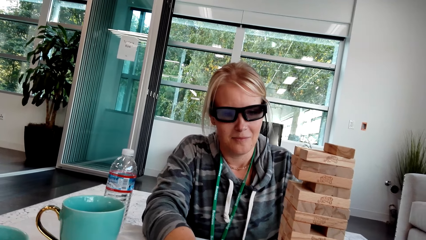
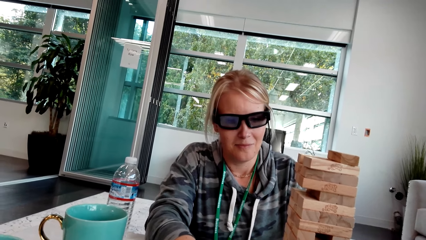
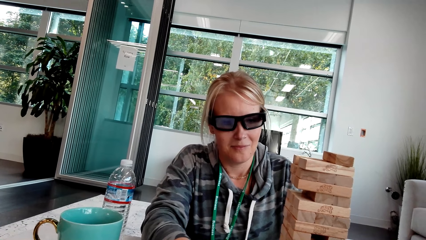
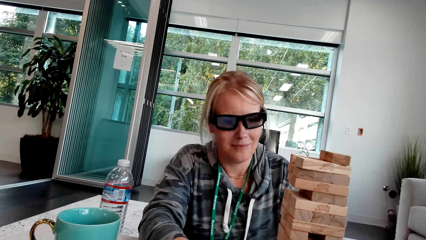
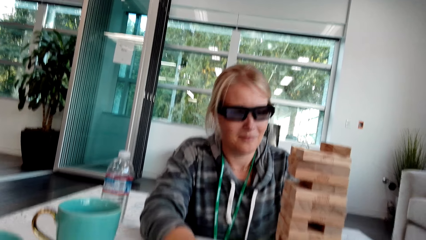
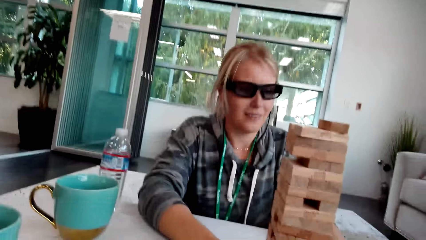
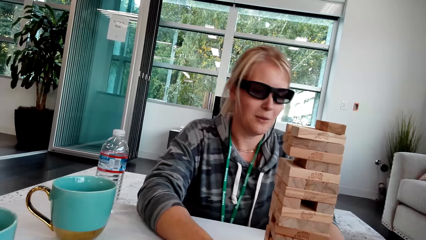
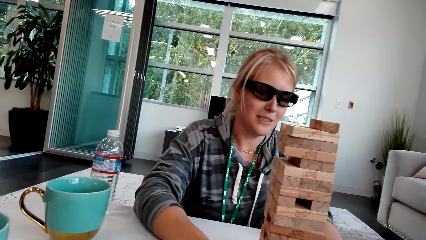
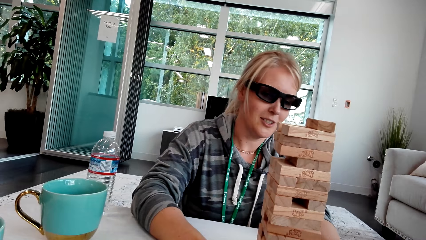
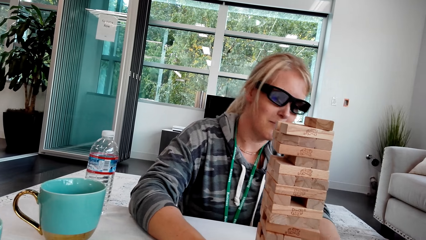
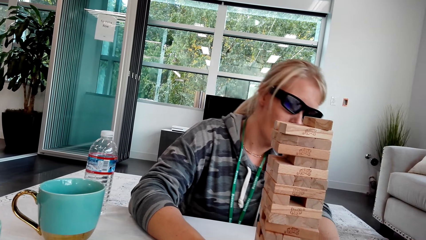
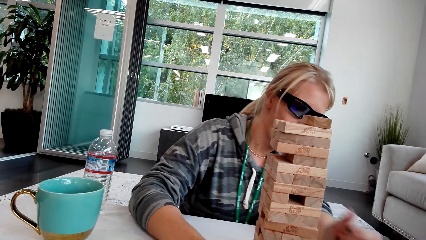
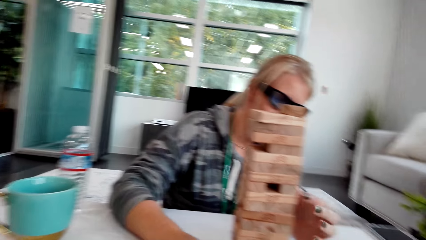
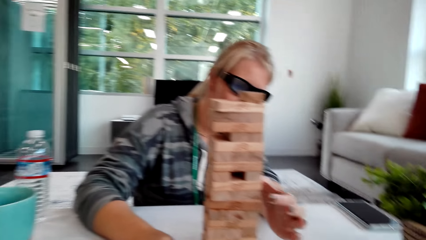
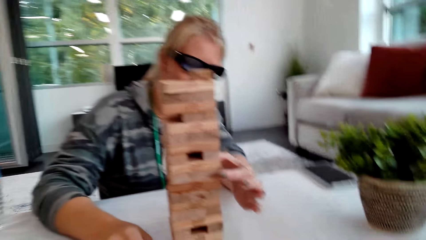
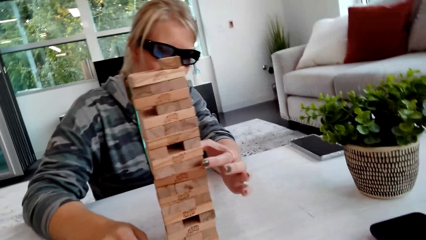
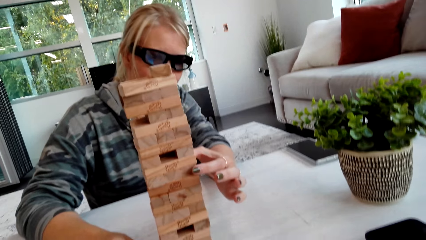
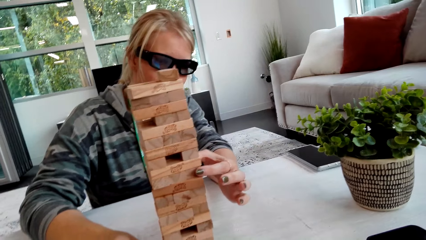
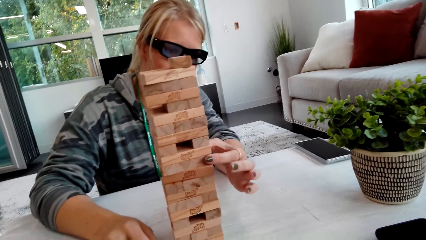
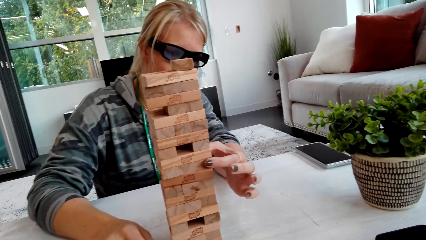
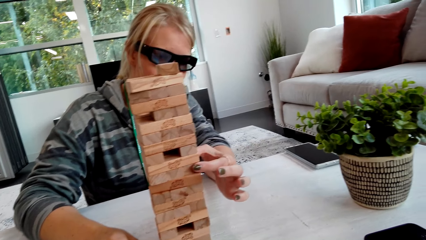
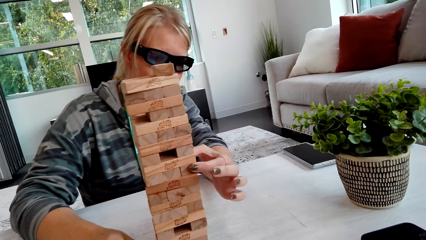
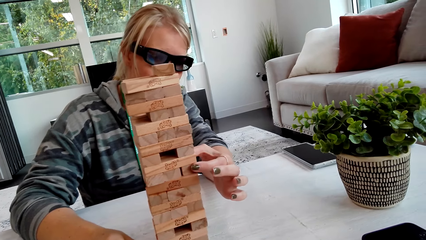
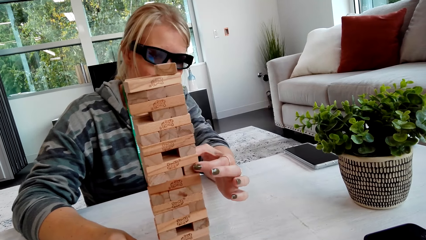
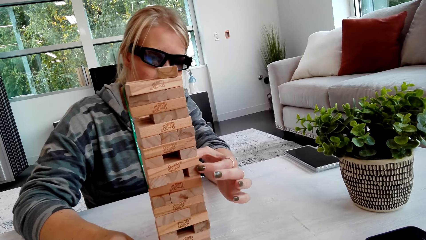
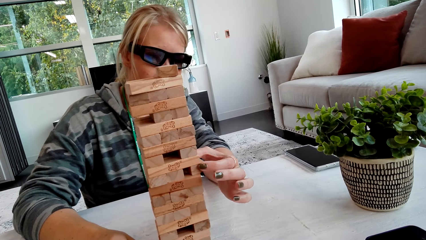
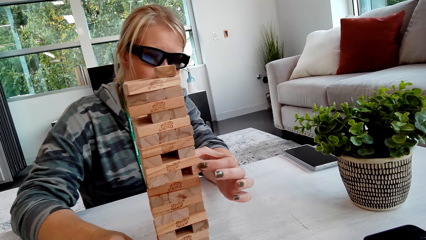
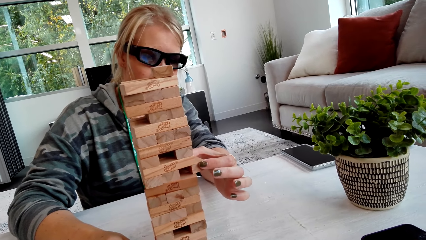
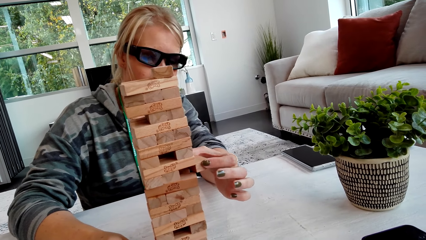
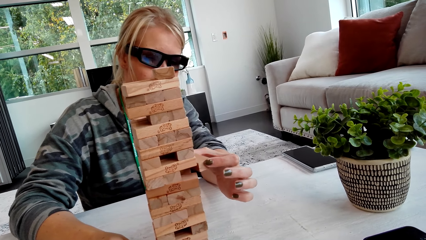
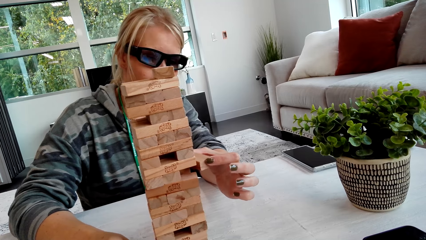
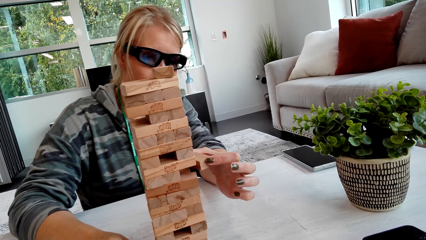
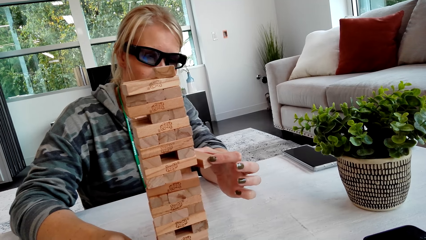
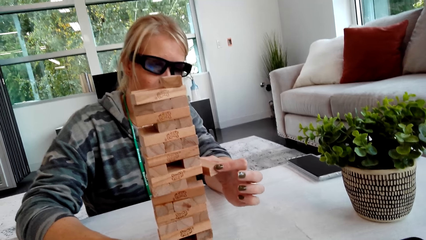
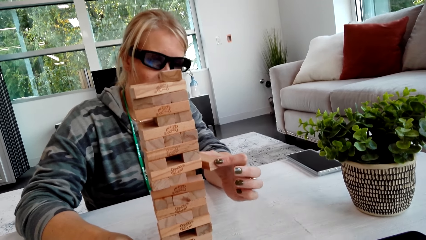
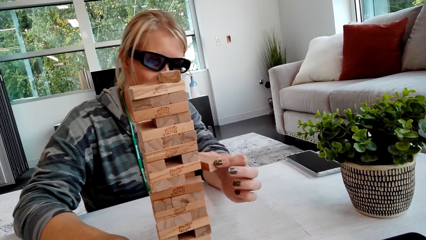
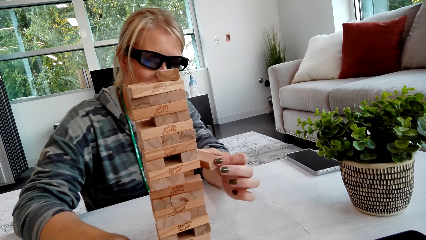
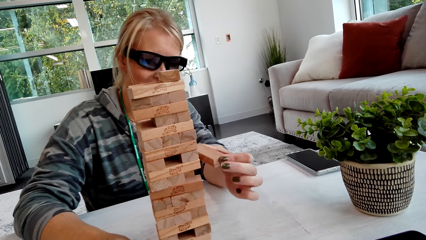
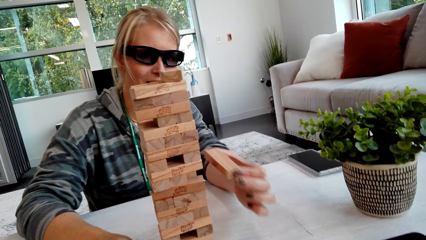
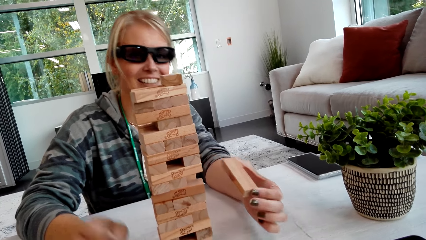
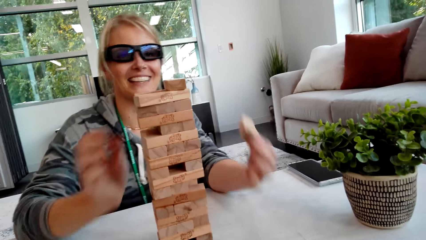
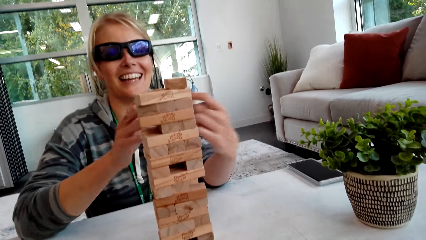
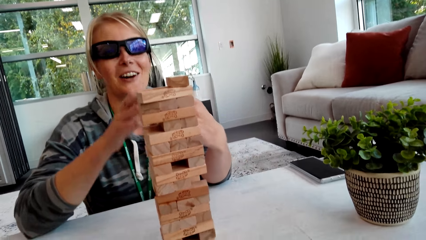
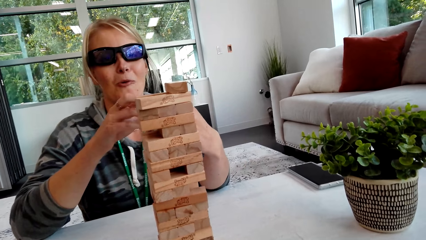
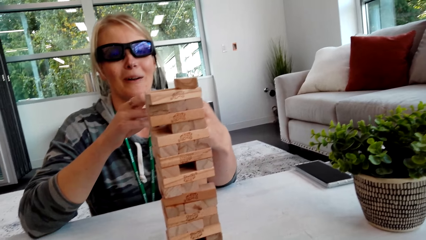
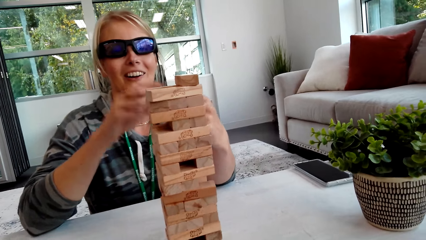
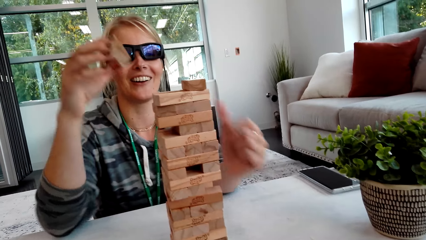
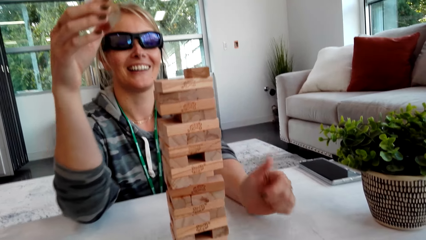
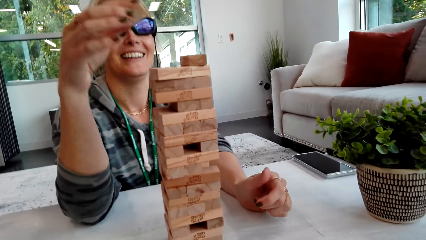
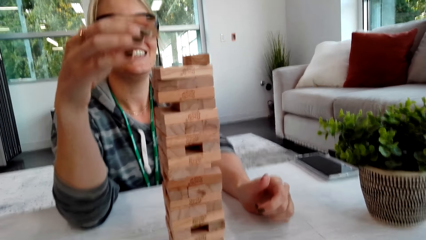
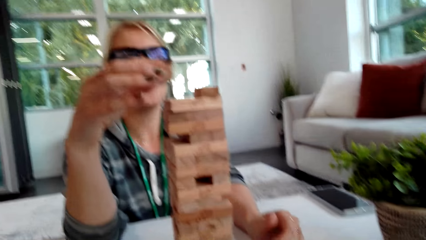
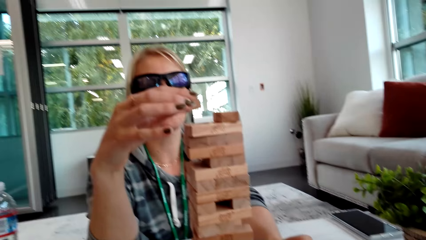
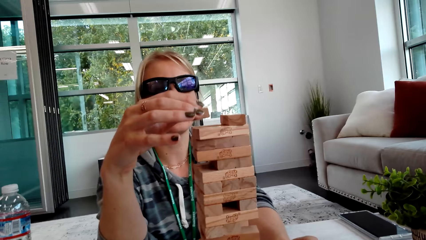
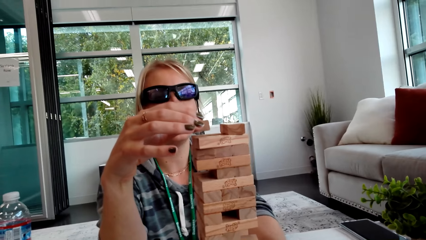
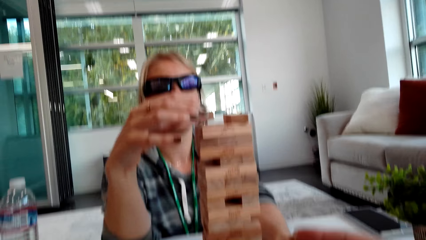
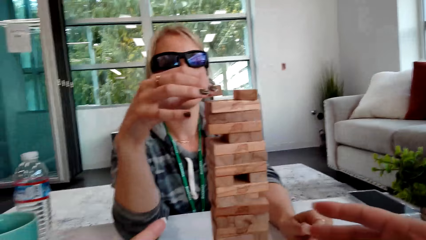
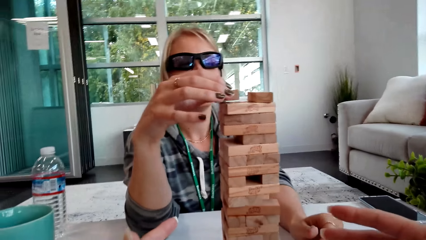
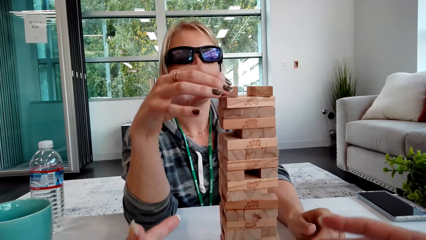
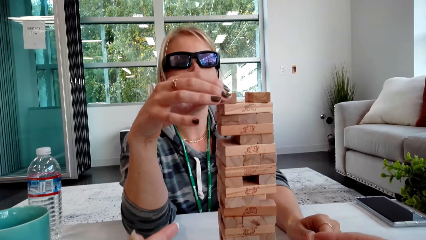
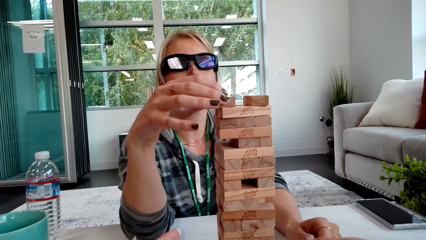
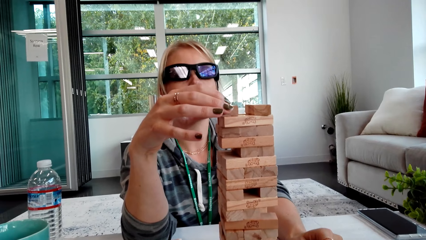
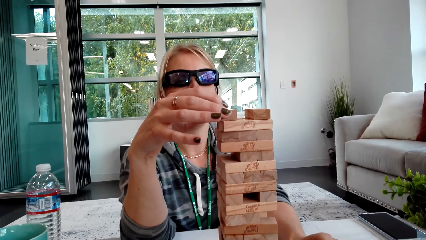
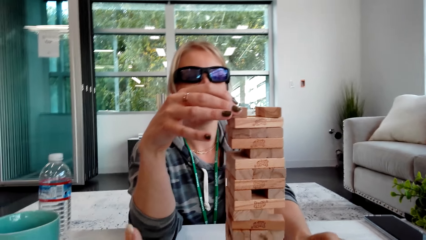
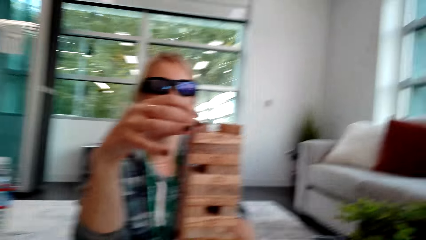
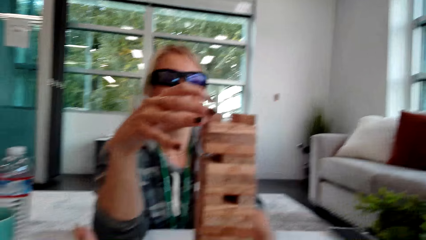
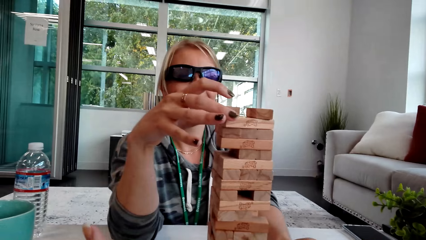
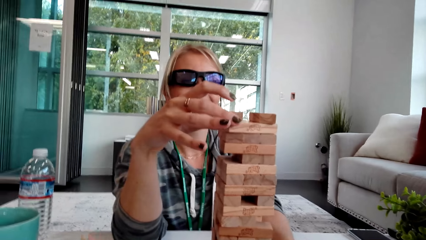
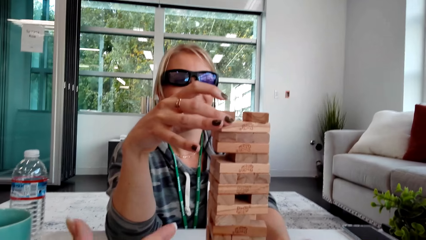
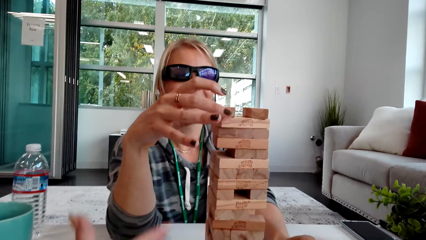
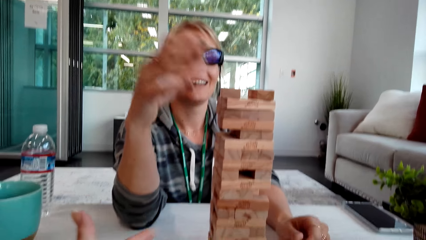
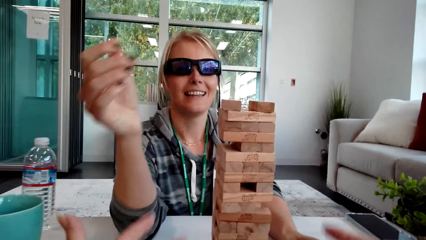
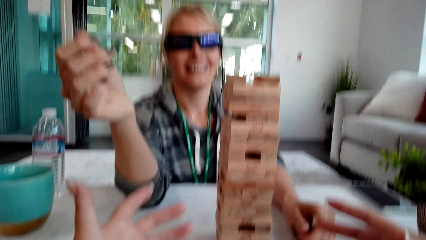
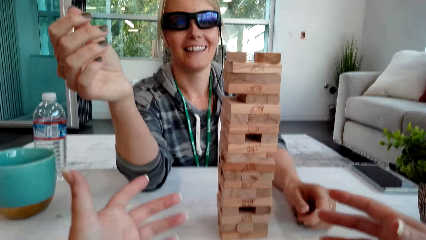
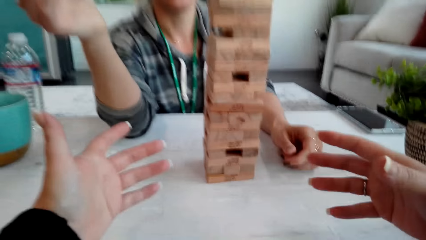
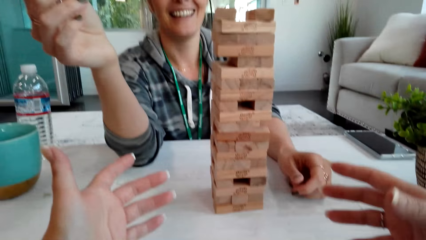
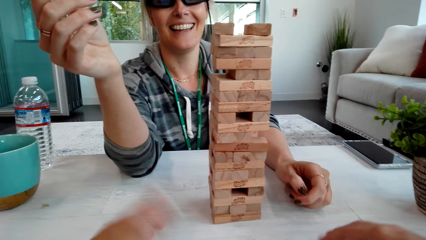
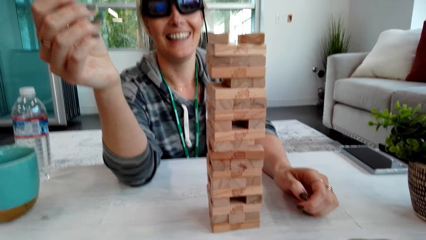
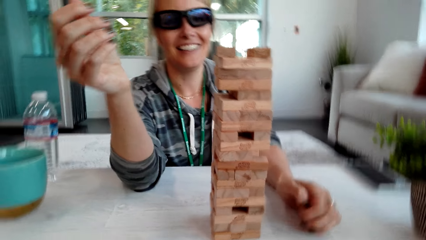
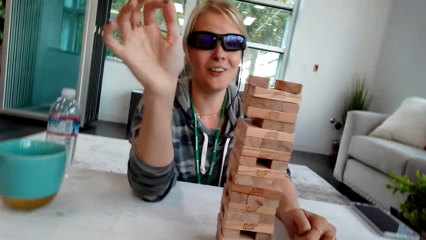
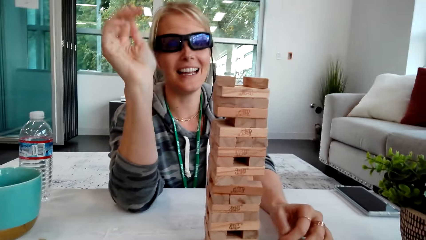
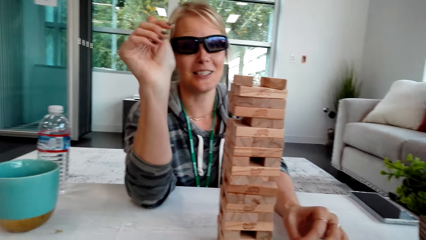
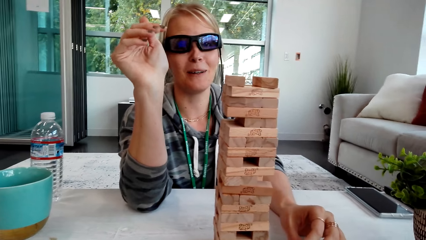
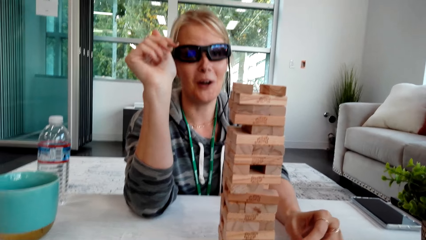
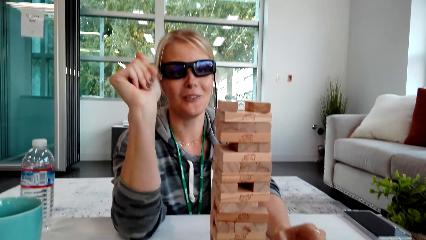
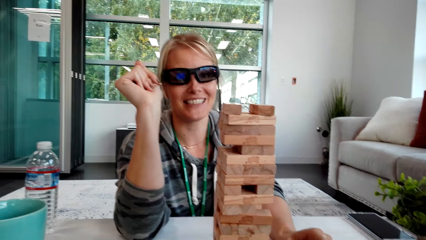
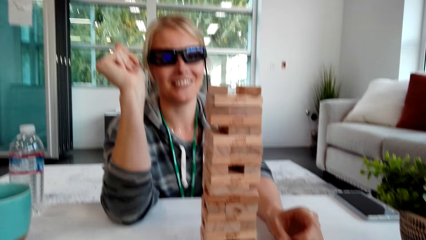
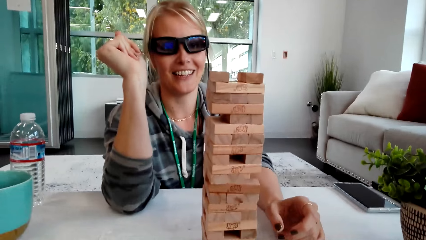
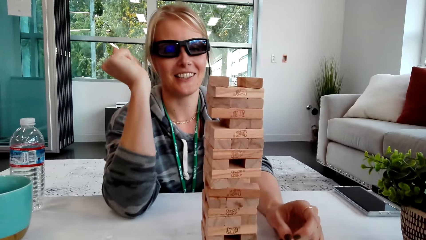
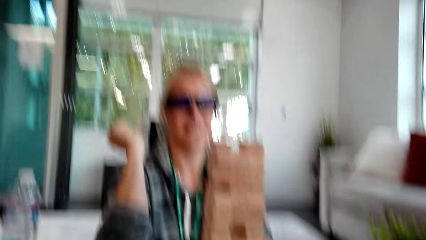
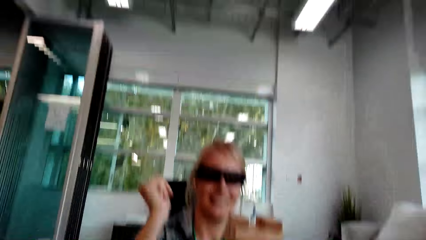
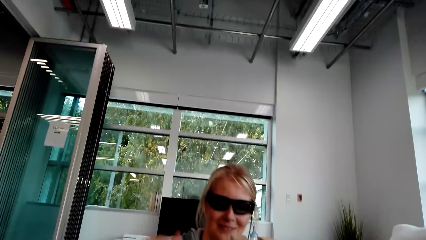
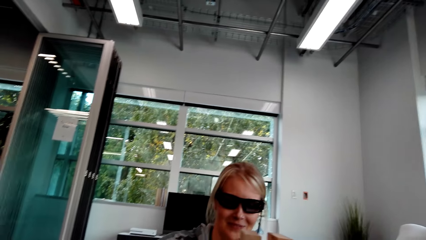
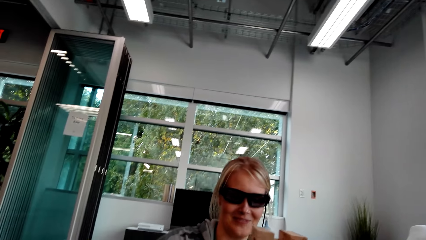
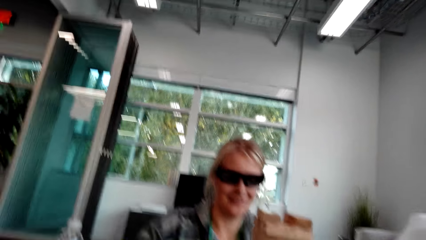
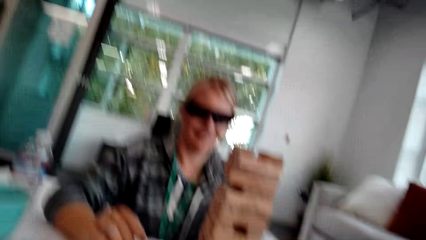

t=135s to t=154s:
A woman picks up the wood. The woman touches the blocks, holds the block, moves the hands and puts the block on top of the other. The camera wearer moves the hands. Another woman interacts with the woman. The woman moves the hand. The woman moves the hand again.
